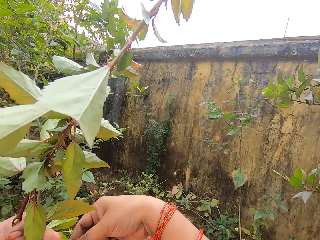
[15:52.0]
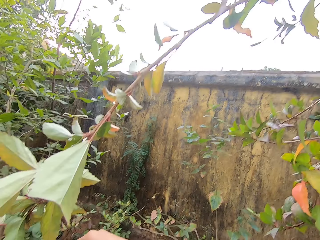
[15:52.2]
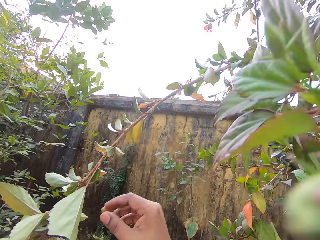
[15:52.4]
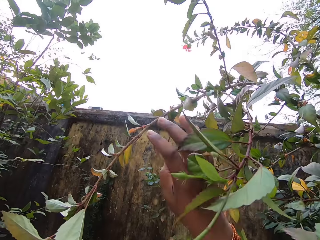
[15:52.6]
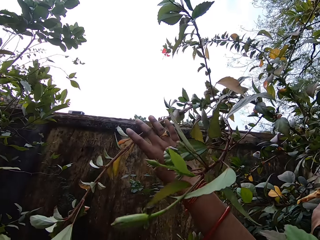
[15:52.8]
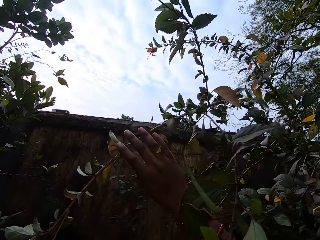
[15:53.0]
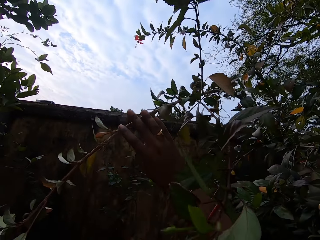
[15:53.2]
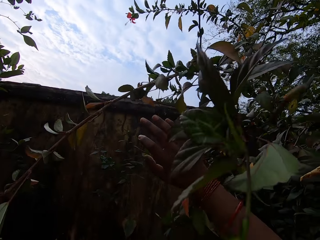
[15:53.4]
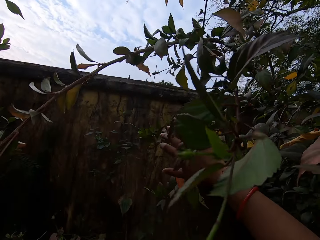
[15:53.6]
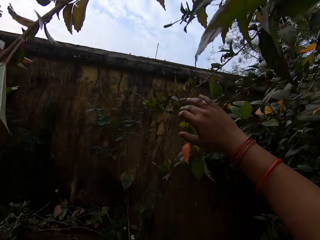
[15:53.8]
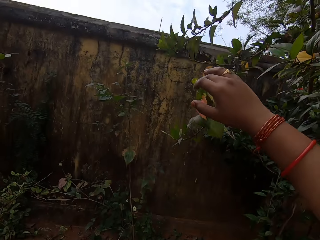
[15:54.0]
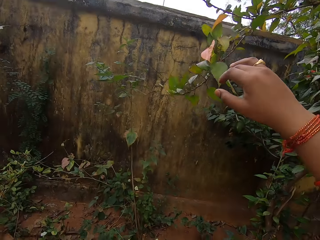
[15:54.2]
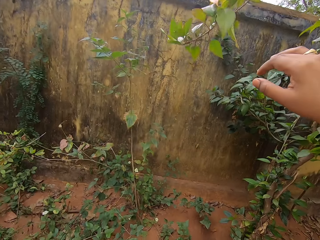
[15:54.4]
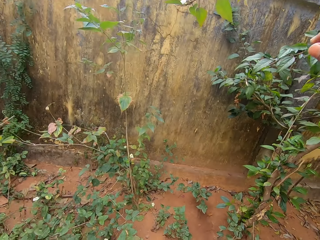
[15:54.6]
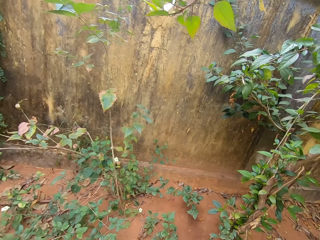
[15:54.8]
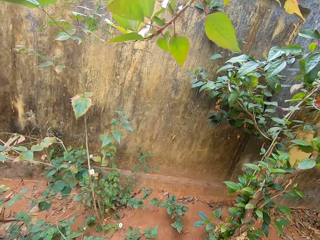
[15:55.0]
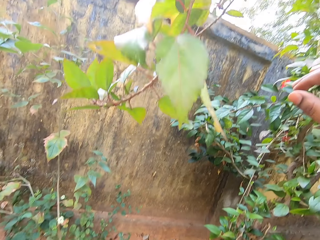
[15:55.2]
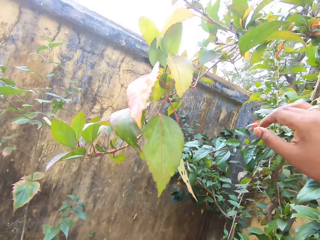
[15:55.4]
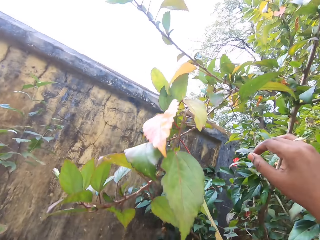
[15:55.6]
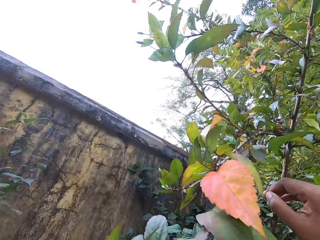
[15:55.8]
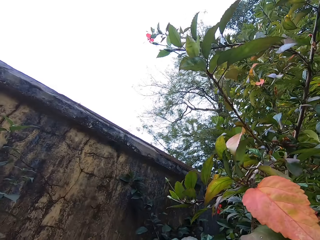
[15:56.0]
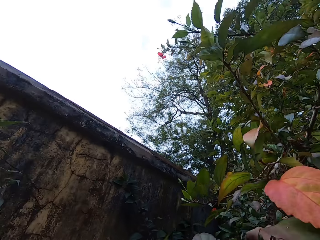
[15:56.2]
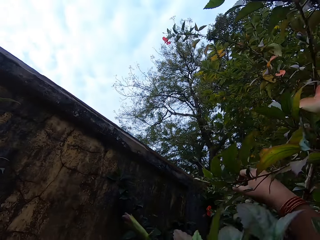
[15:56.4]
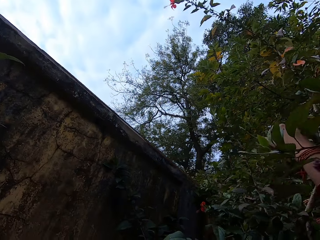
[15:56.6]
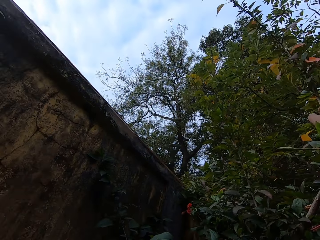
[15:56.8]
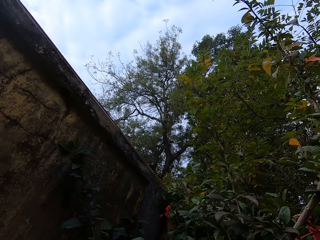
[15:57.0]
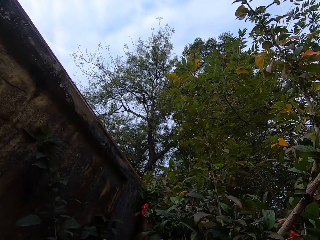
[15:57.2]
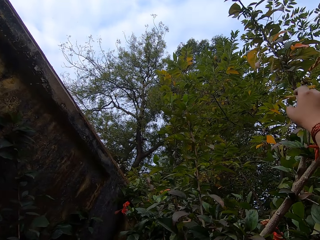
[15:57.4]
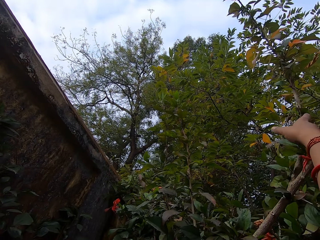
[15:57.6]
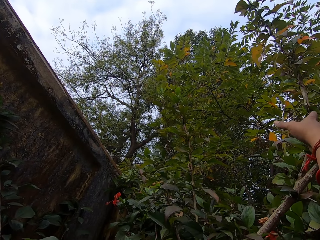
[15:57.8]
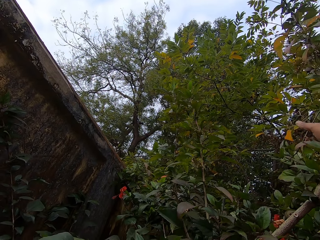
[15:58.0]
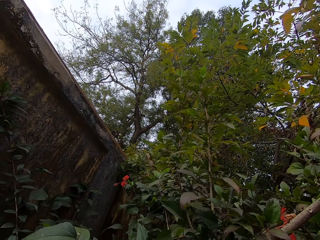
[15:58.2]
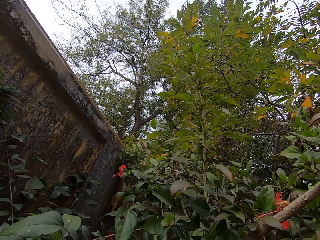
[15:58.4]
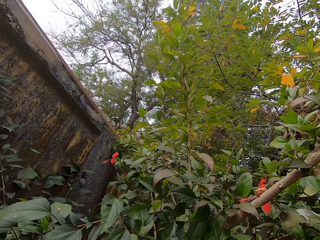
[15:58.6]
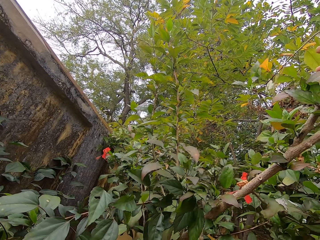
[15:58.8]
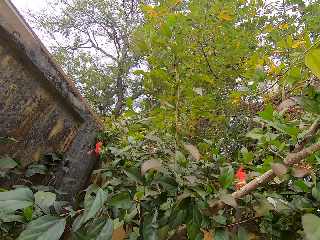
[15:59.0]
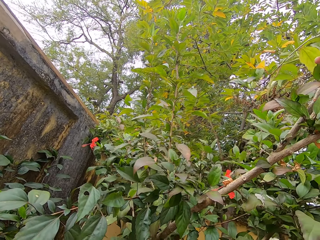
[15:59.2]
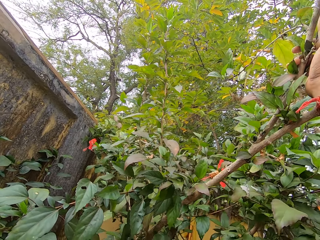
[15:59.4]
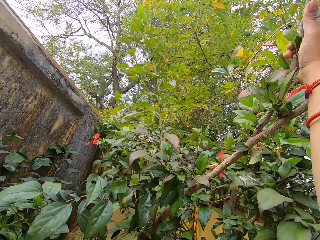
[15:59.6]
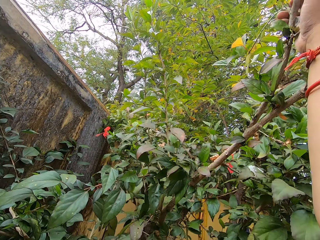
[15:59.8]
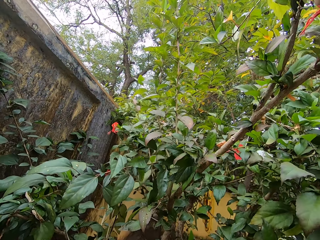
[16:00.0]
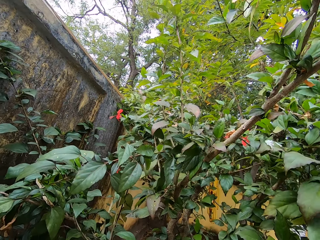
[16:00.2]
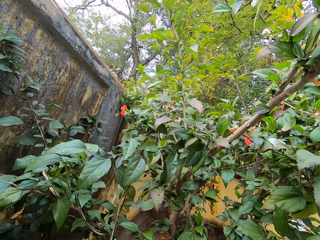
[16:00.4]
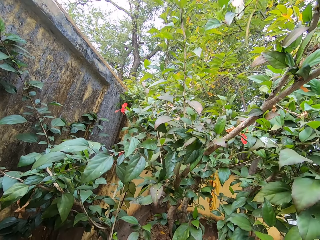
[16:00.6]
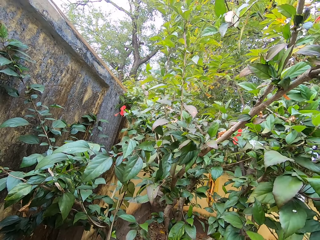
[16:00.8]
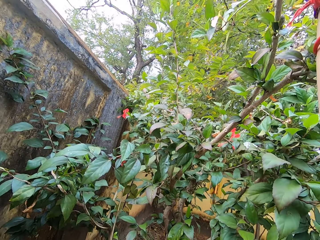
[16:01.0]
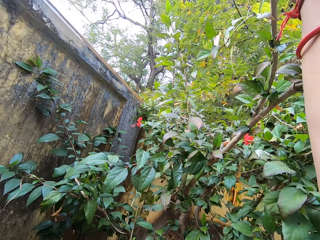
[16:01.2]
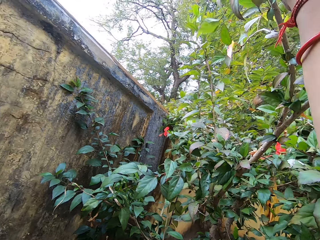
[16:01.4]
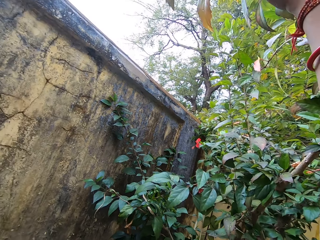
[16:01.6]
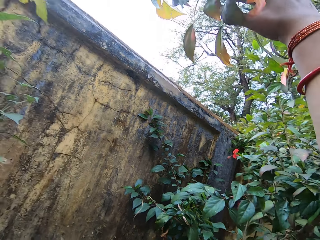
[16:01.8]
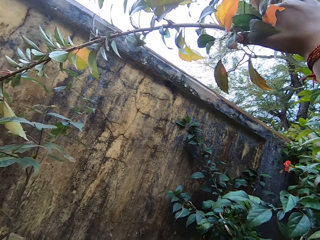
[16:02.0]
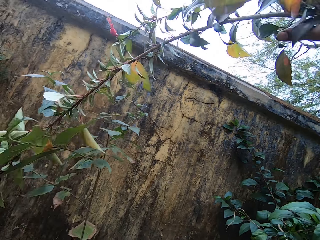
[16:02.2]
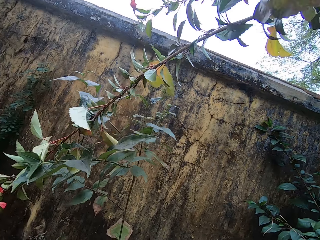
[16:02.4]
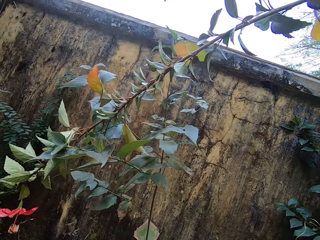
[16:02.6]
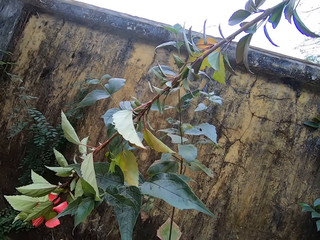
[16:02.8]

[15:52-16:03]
The camera wearer plucks a flower with the right hand. They lift up a hand. They pull down a branch of a tree.

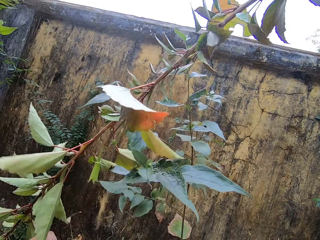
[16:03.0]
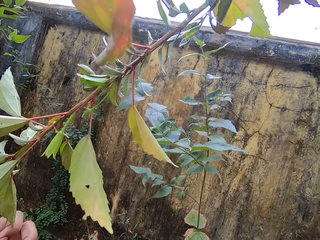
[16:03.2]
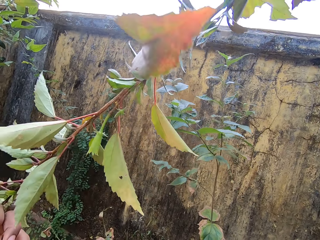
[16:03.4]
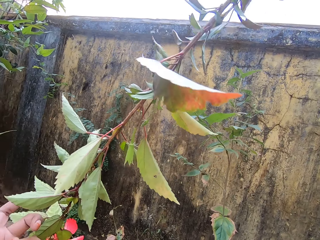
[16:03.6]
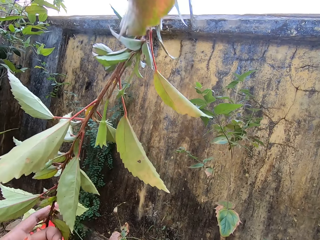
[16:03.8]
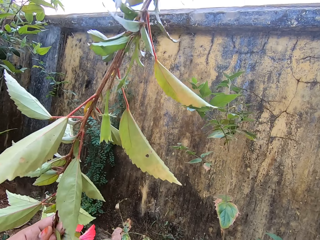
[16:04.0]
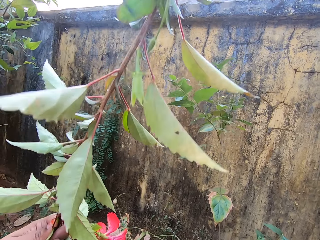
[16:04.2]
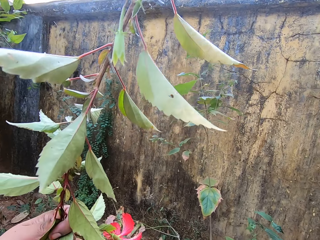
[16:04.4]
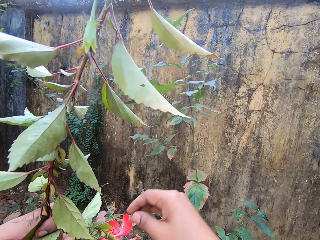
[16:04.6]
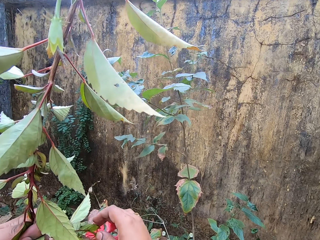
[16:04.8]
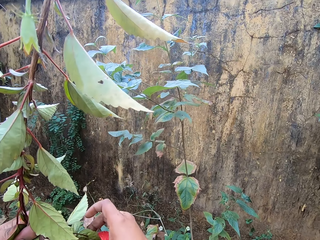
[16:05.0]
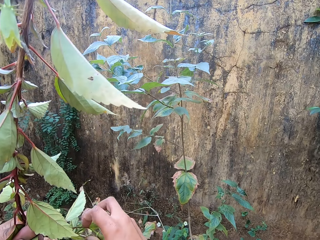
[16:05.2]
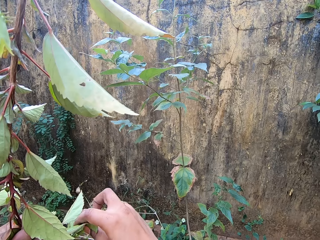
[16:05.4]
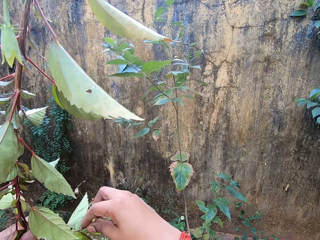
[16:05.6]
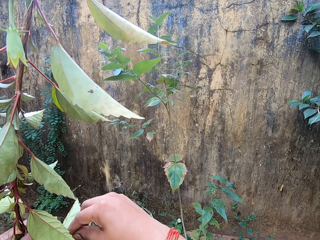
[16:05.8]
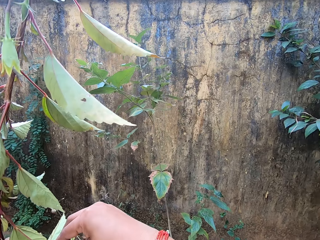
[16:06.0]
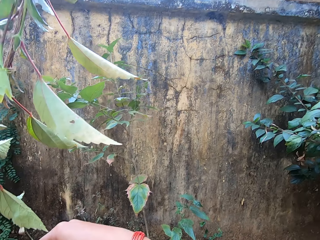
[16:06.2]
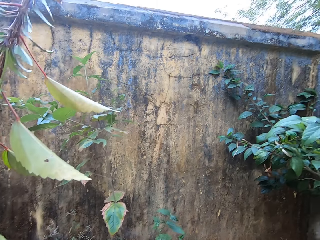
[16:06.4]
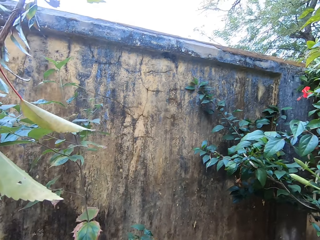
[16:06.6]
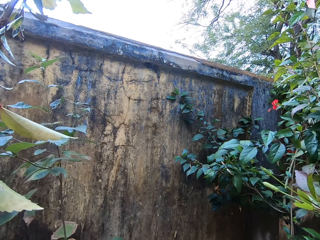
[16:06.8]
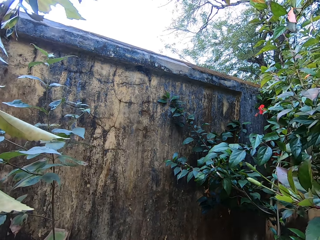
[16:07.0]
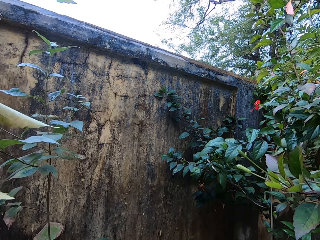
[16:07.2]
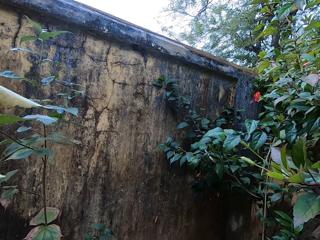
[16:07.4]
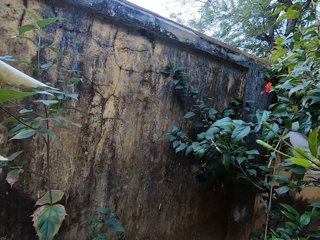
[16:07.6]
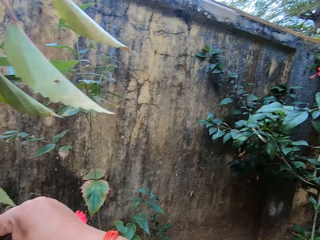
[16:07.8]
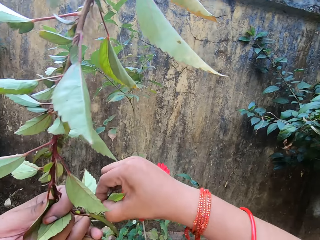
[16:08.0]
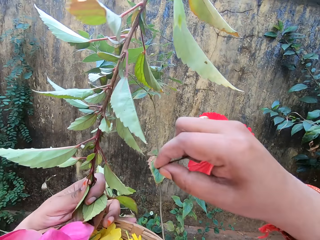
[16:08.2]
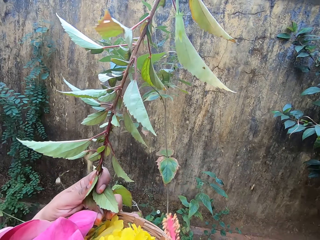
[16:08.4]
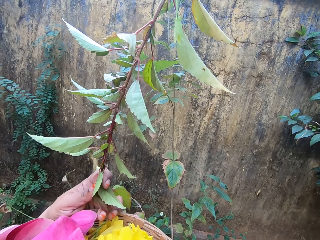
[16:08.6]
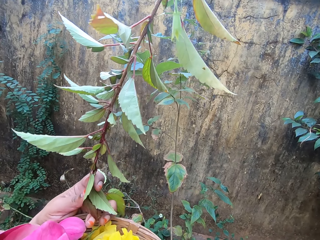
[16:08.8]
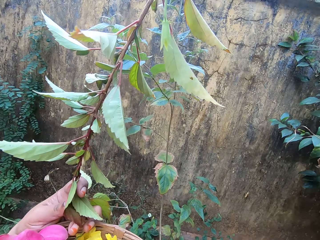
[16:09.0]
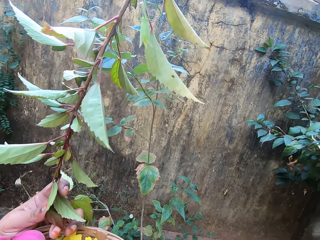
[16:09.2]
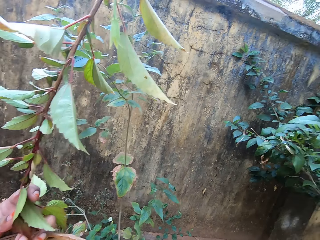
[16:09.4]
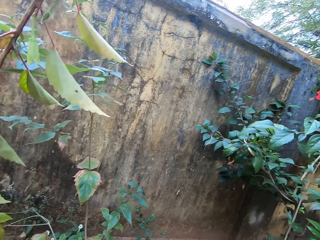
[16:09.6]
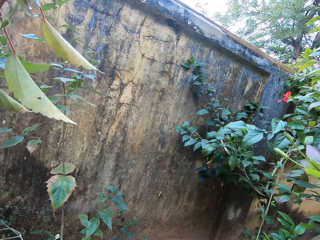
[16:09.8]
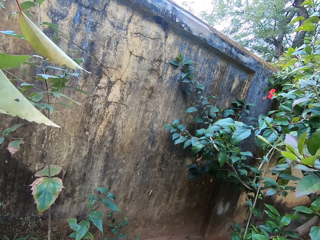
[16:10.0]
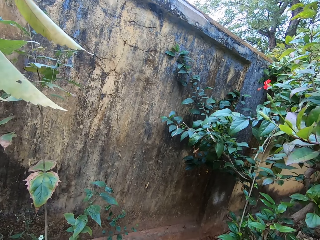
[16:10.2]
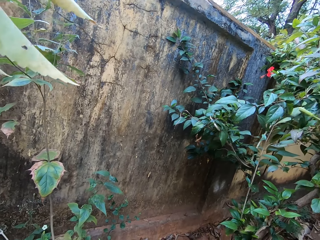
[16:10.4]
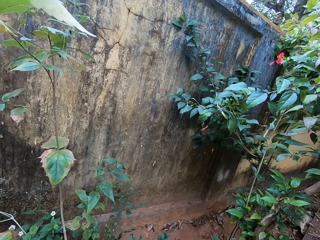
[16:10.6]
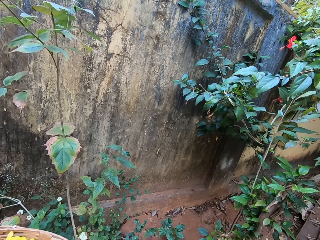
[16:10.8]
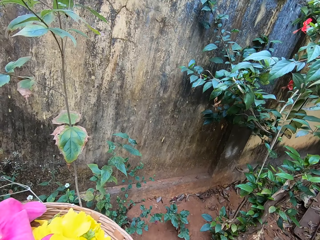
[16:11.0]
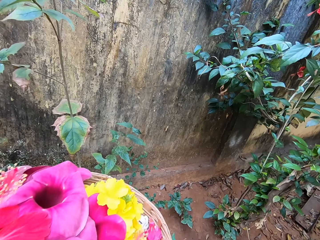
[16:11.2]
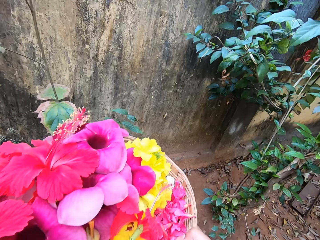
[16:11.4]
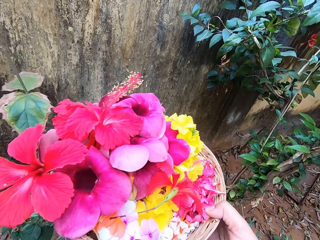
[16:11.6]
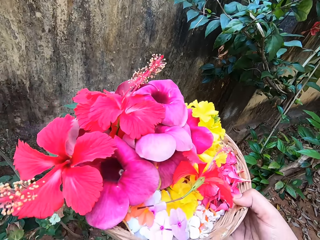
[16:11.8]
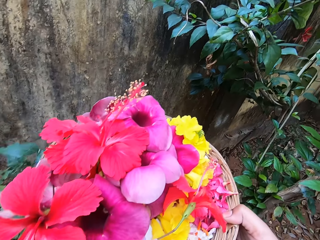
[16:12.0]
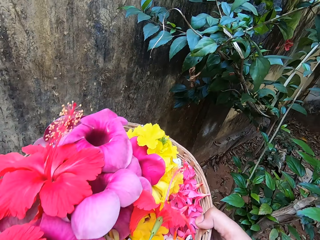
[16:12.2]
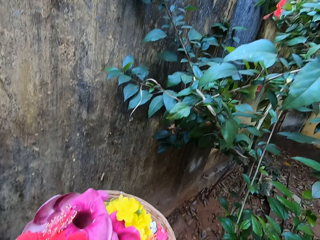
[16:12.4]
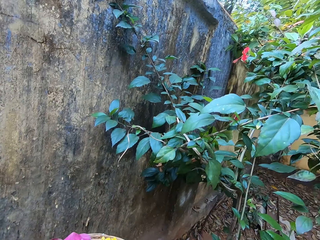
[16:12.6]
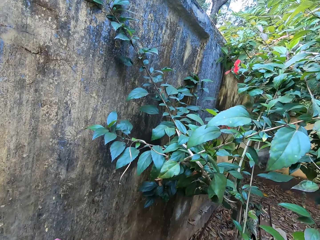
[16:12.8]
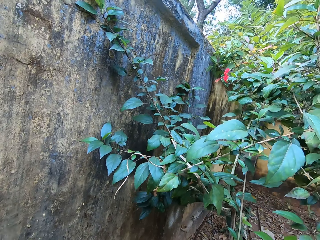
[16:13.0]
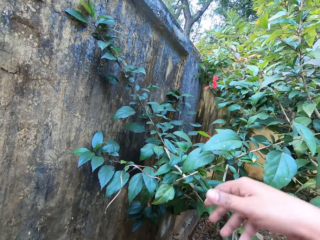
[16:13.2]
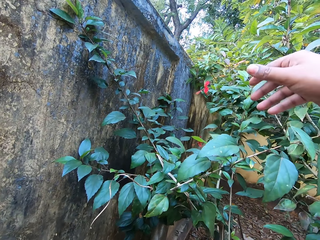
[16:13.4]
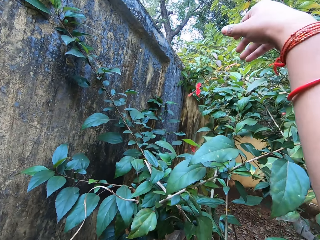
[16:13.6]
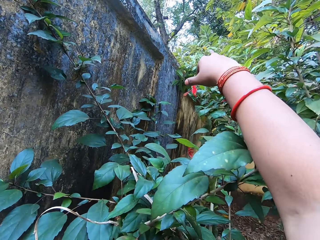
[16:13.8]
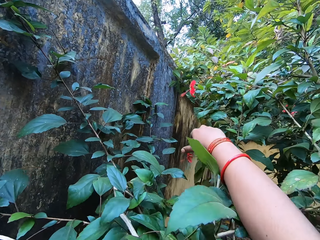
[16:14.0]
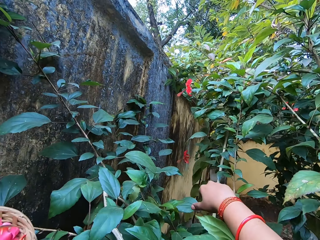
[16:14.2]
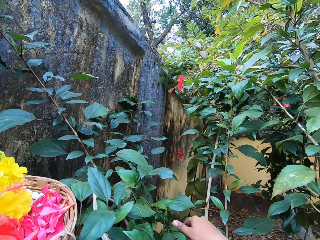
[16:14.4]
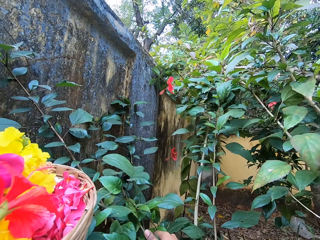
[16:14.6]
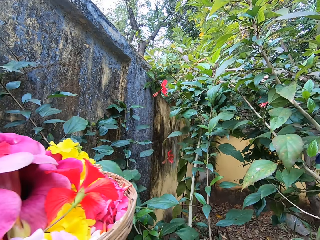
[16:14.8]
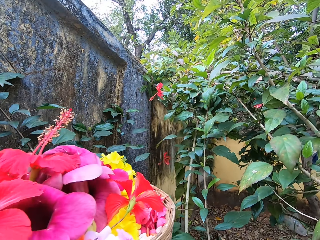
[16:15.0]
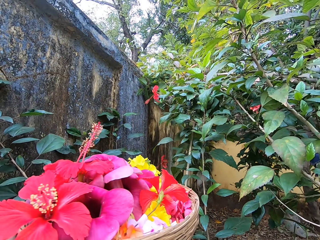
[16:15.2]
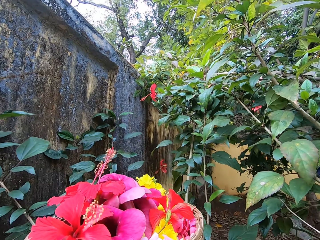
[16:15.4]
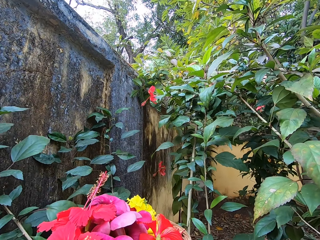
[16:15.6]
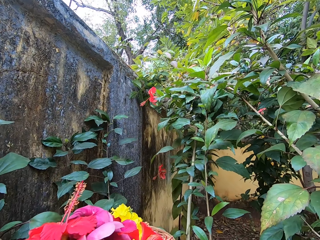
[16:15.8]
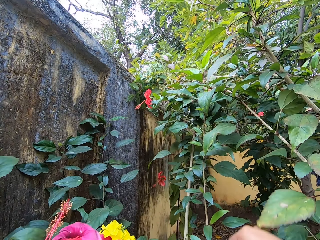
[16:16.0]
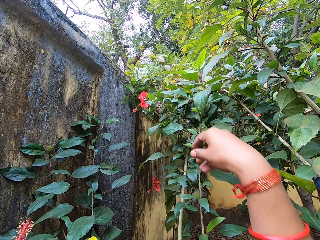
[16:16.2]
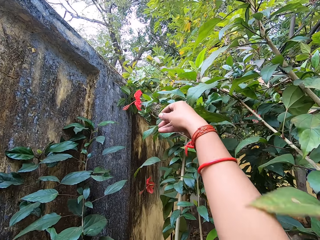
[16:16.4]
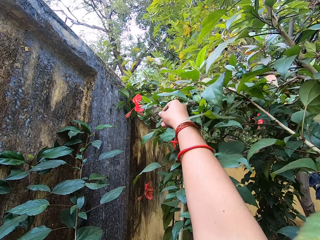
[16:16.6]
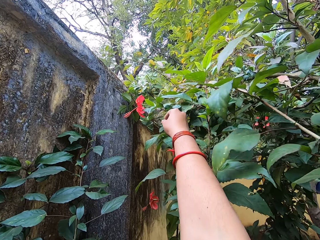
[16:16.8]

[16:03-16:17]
The camera wearer plucks a flower with the right hand. They look around. They carry a basket of flowers. They move the plant leaves.
